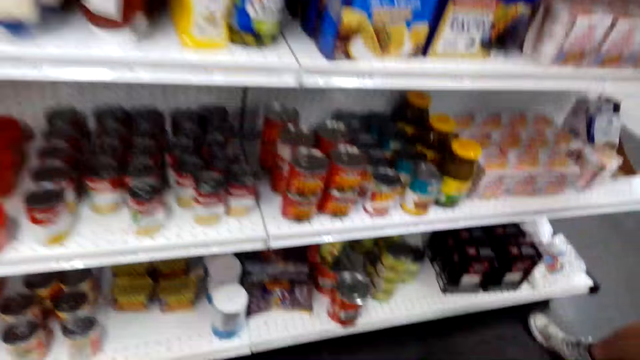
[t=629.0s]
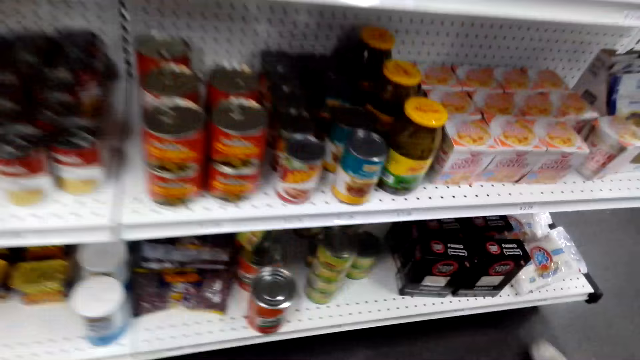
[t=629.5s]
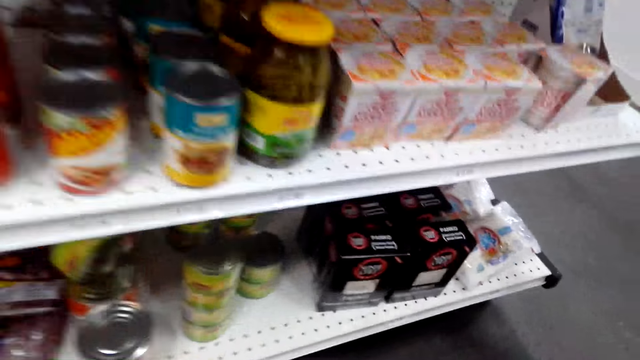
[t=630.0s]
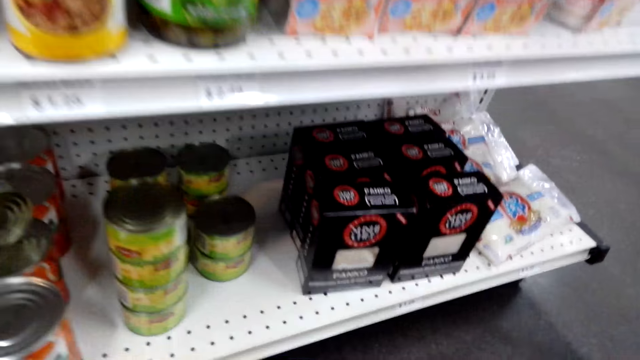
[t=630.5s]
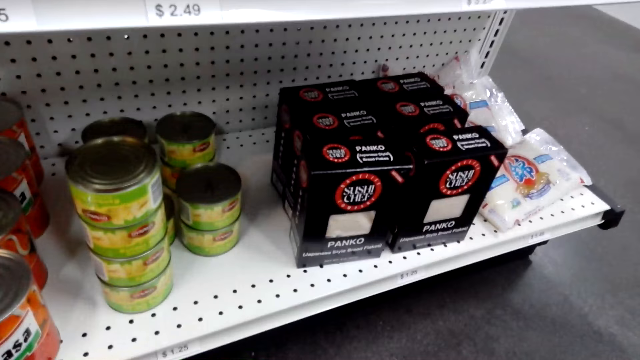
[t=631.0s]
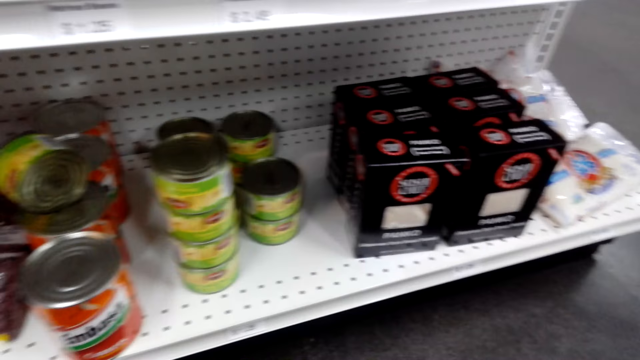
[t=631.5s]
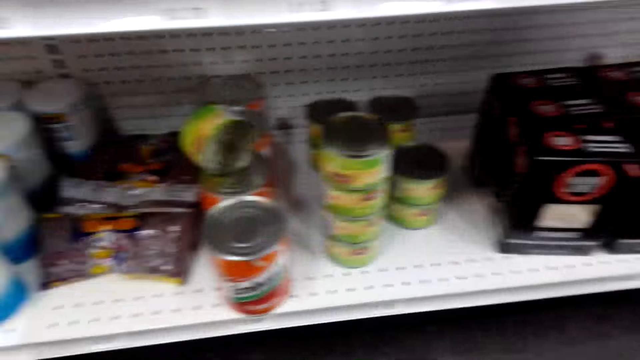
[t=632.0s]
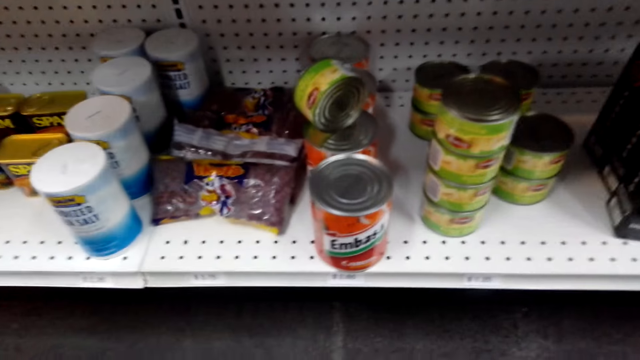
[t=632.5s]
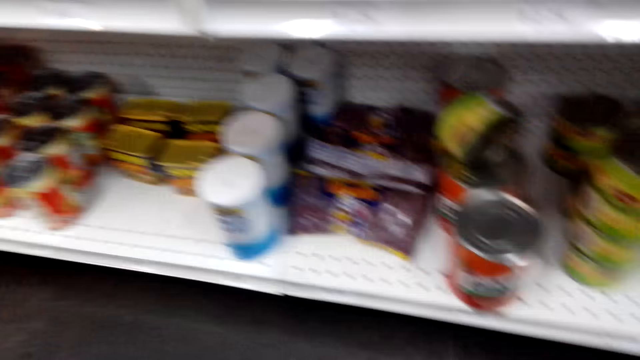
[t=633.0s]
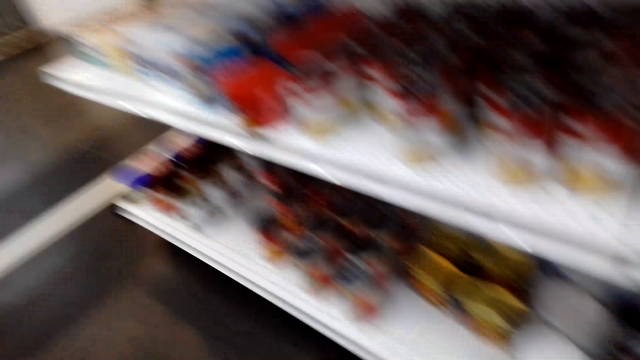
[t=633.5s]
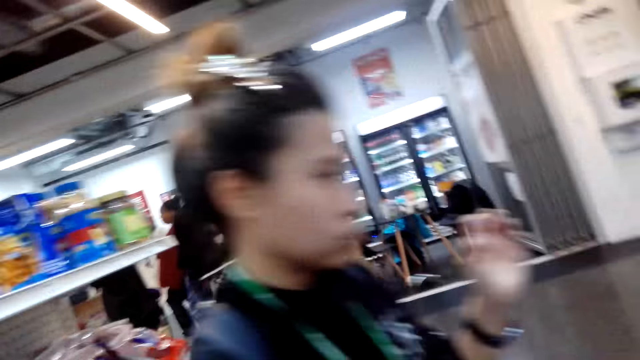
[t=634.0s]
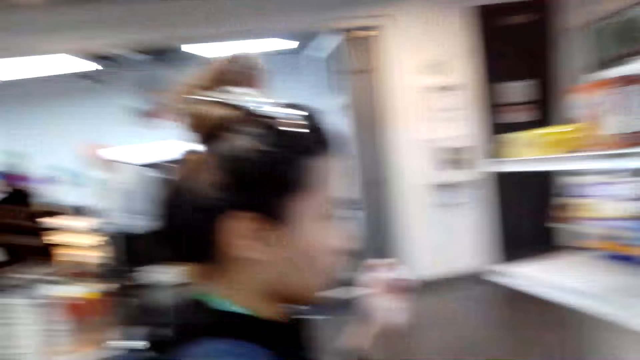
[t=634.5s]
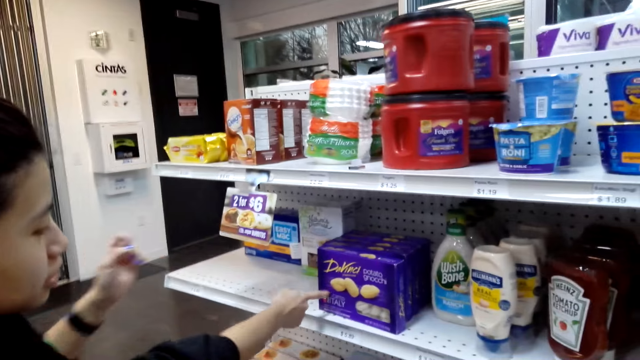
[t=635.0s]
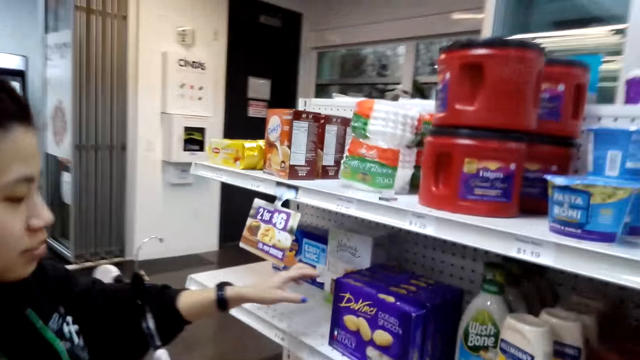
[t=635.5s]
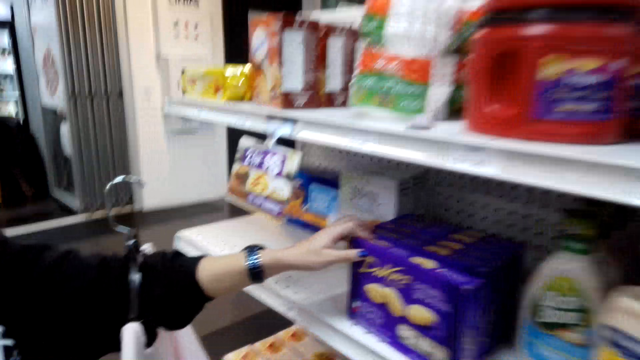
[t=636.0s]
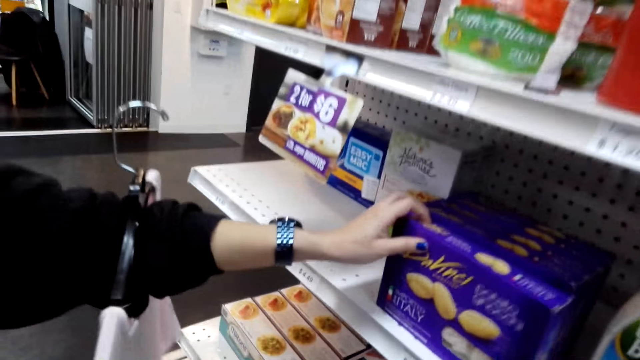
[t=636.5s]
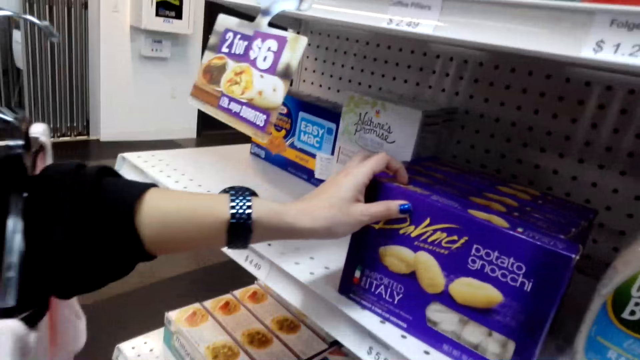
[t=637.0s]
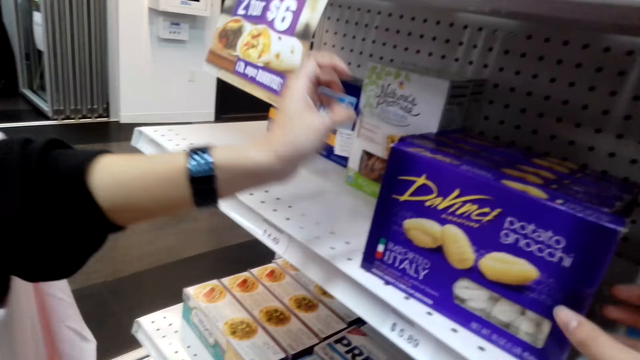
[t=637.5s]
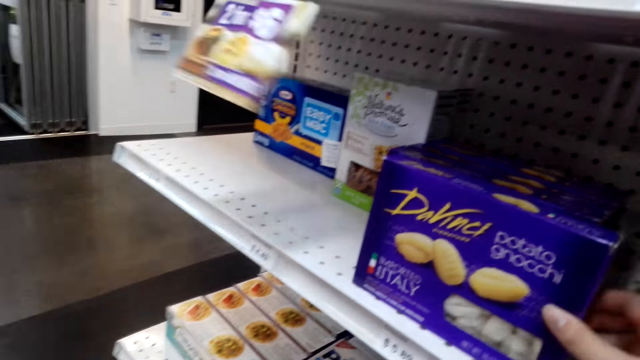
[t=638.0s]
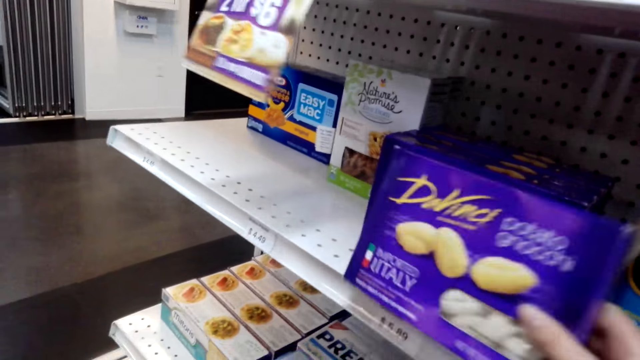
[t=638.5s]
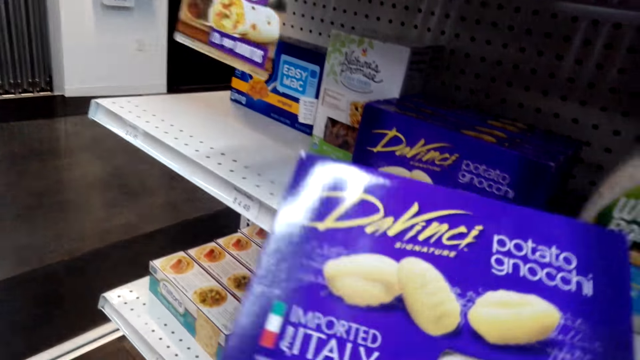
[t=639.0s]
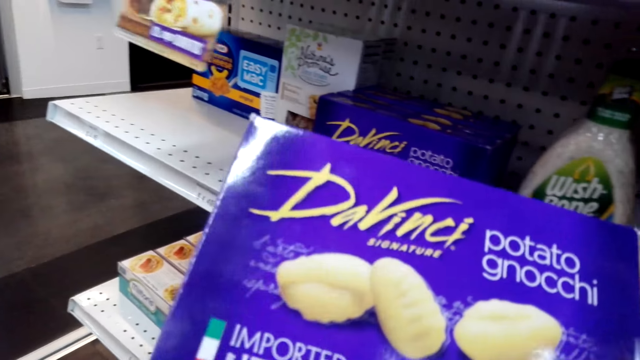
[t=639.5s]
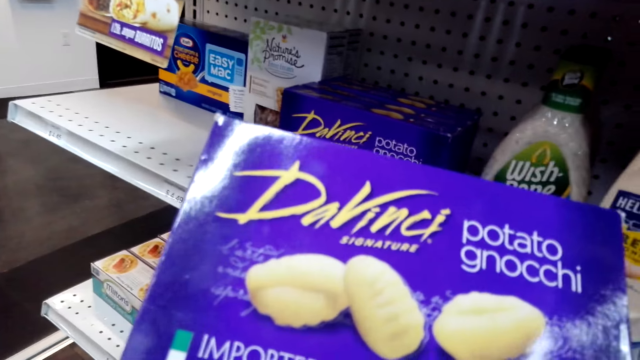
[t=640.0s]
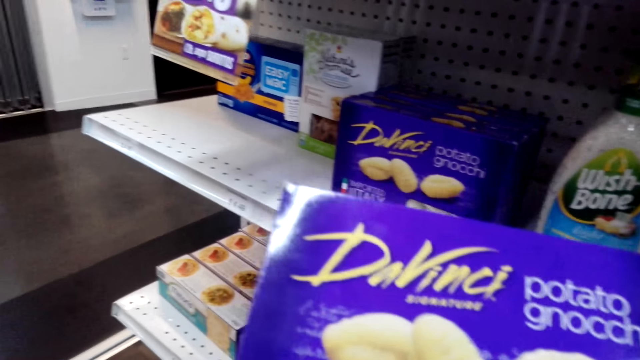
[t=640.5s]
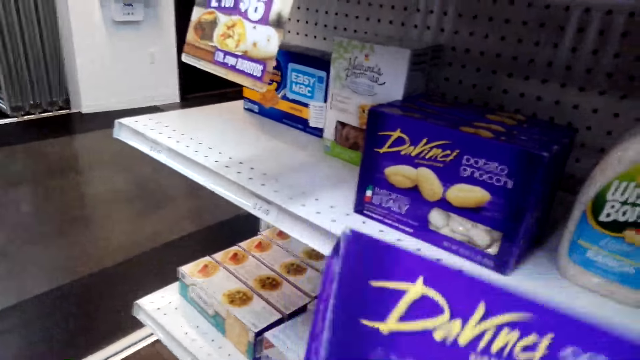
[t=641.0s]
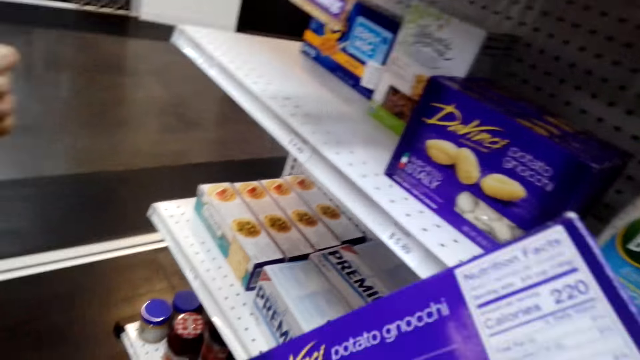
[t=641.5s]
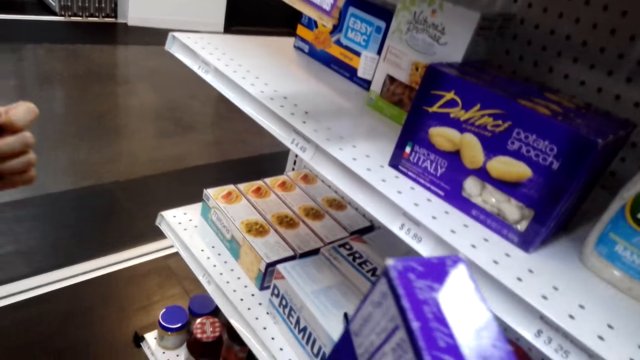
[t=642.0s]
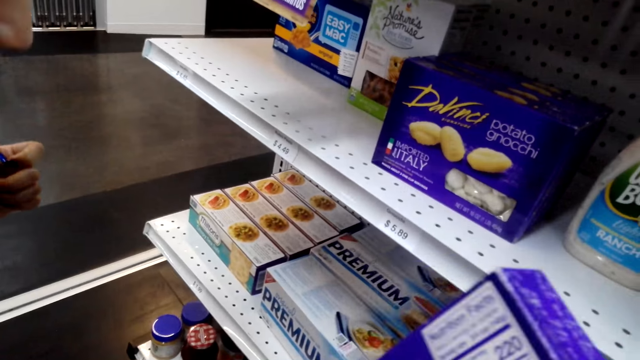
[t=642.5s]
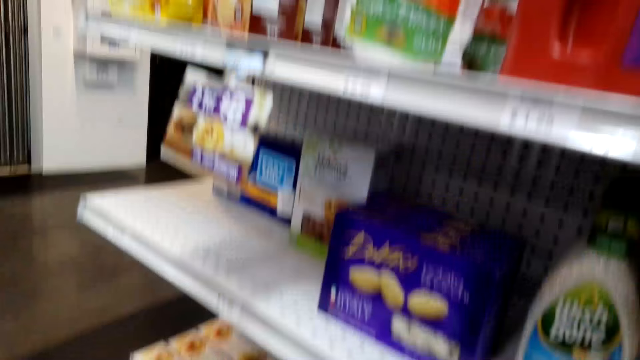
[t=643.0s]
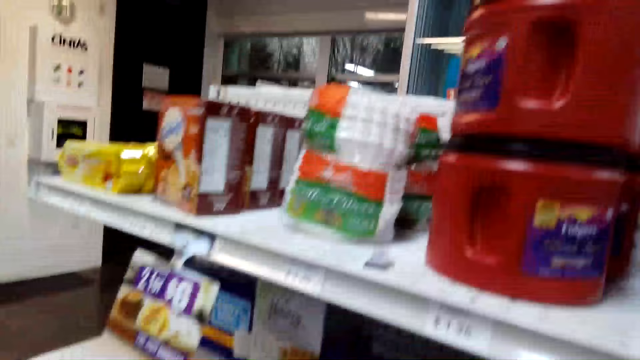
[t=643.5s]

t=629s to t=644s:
A woman points at a packet of potato gnocchi. The woman touches the packet of potato gnocchi on the shelf. The camera wearer picks up the packet of potato gnocchi on the shelf.

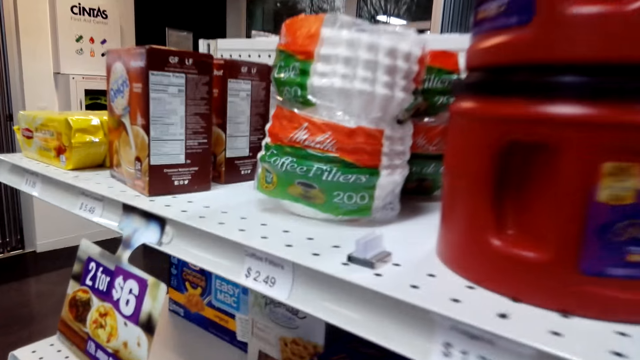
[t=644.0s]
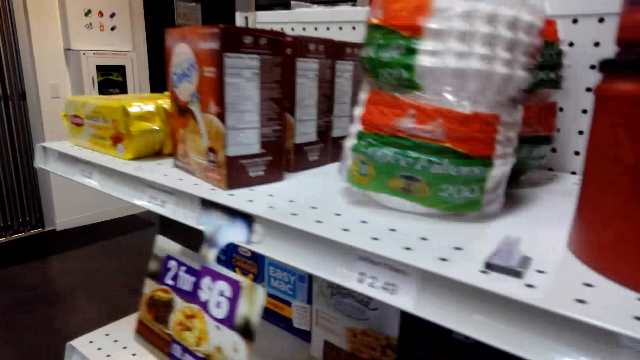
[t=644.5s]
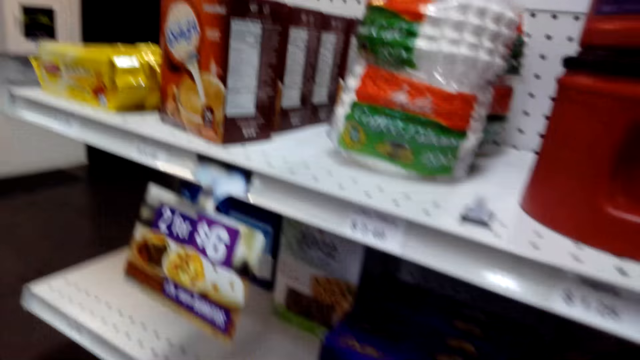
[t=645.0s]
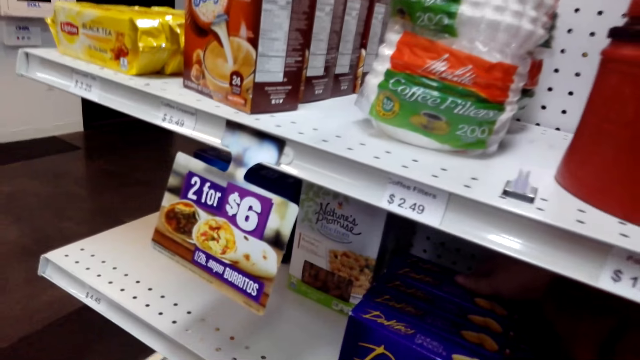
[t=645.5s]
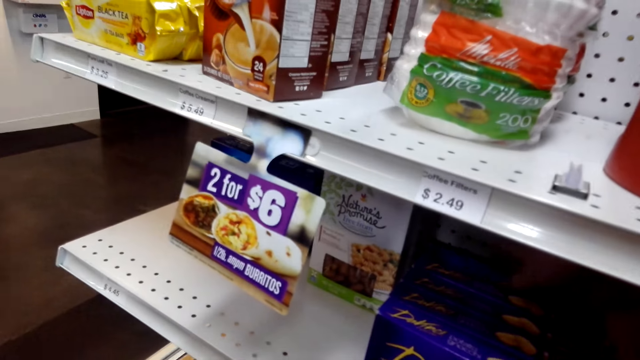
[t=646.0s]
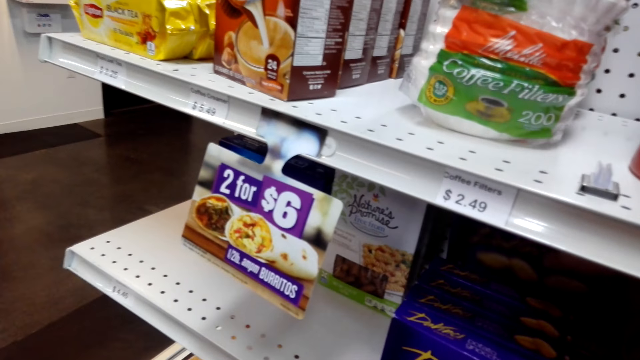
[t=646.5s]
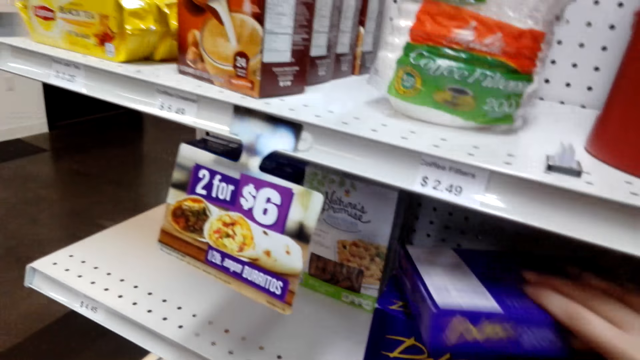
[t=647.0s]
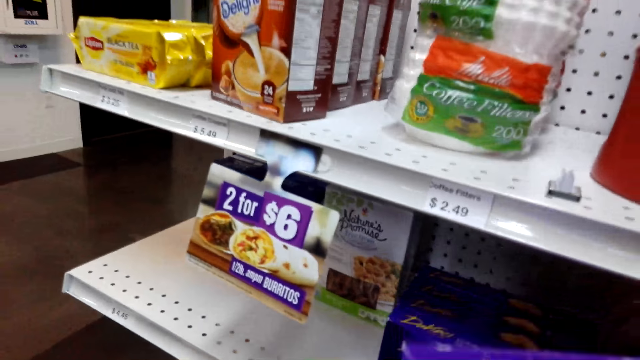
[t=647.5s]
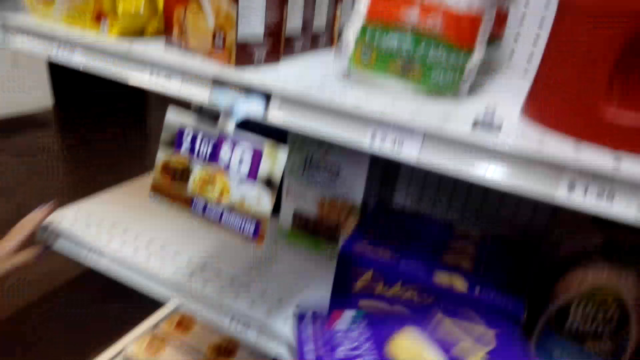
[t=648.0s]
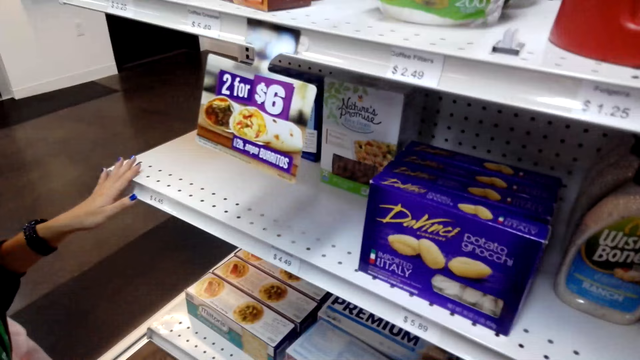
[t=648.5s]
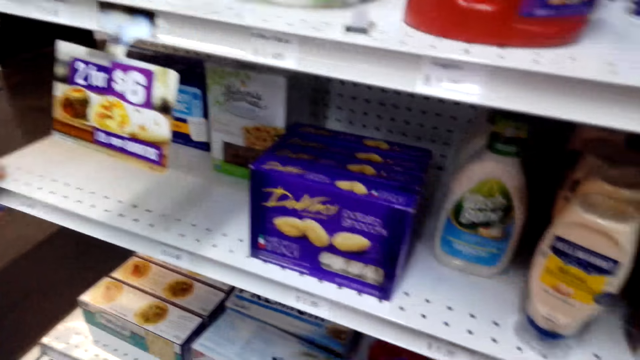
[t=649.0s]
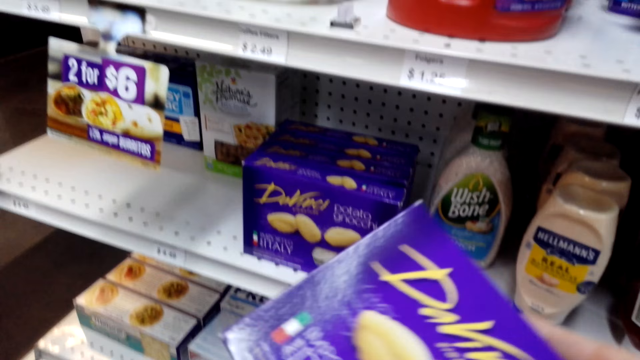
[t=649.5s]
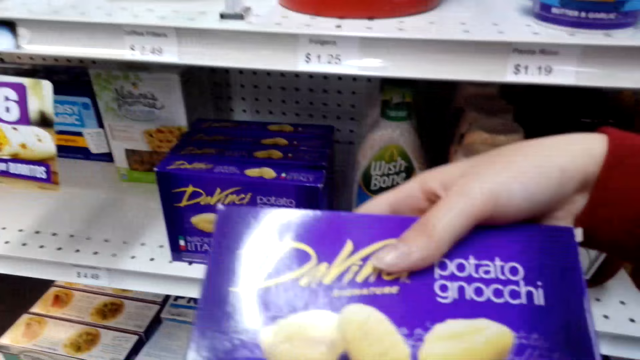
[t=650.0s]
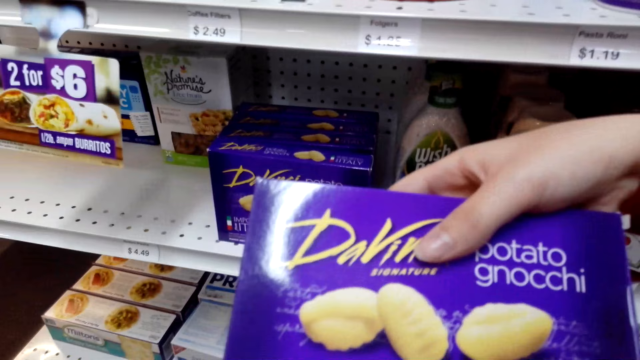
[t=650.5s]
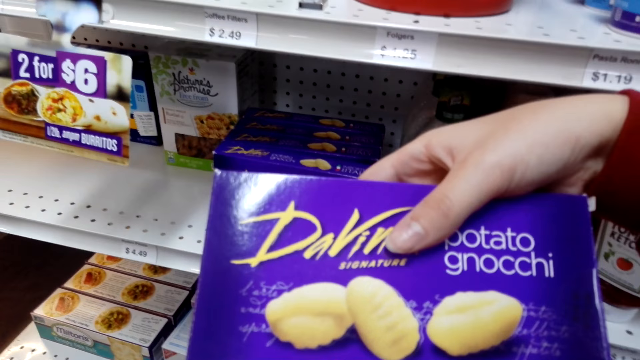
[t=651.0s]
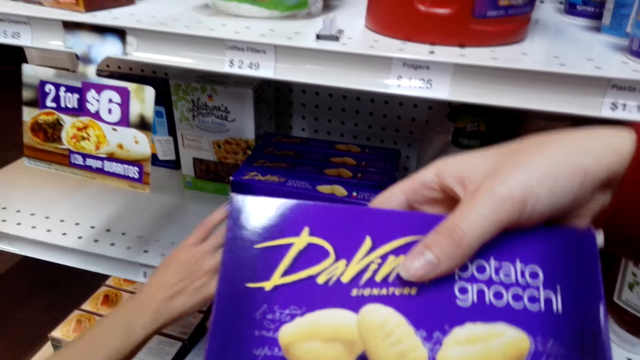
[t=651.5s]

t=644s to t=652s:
The camera wearer picks up another packet of potato gnocchi on the shelf. A woman touches the shelf. The camera wearer holds the packet of potato gnocchi in the store.
